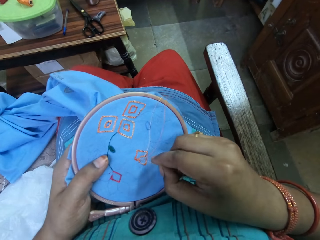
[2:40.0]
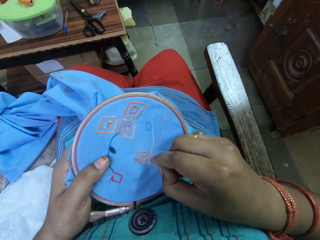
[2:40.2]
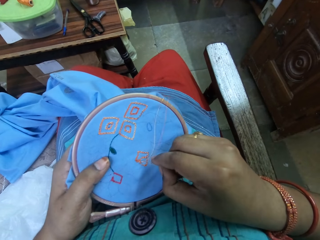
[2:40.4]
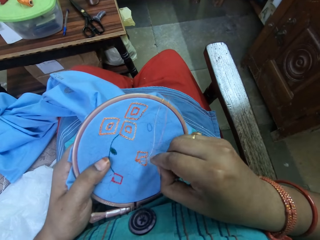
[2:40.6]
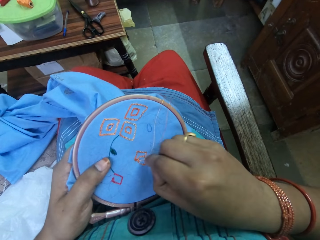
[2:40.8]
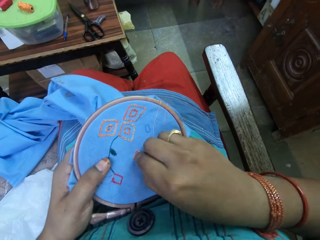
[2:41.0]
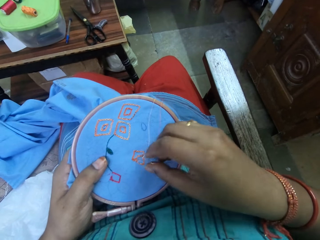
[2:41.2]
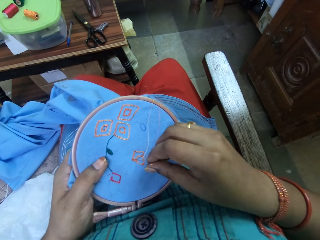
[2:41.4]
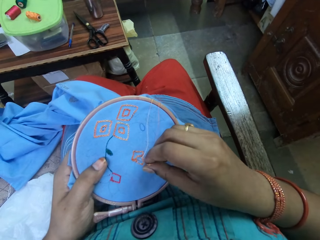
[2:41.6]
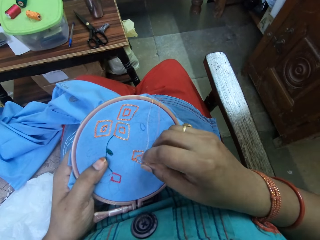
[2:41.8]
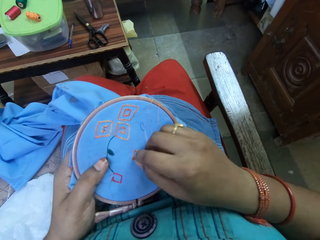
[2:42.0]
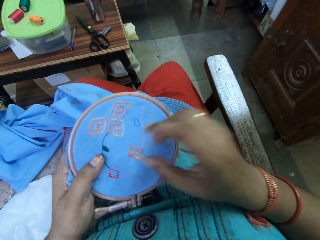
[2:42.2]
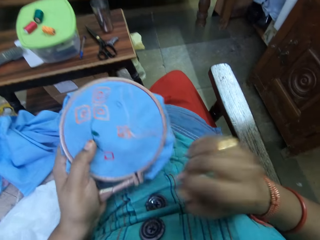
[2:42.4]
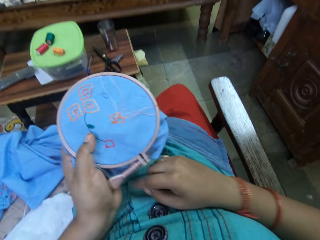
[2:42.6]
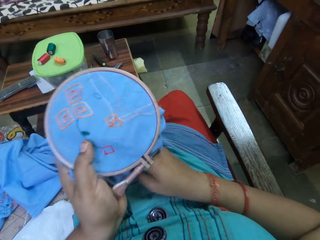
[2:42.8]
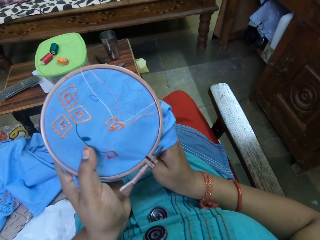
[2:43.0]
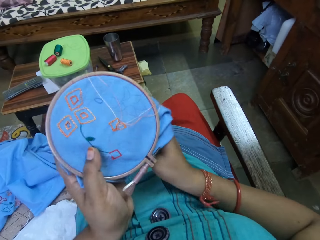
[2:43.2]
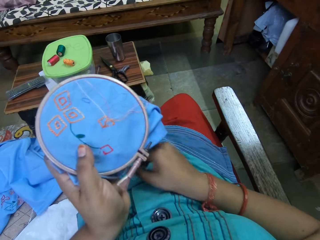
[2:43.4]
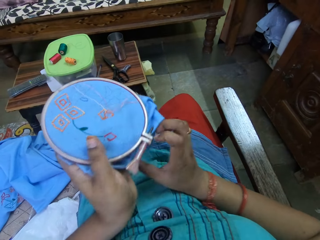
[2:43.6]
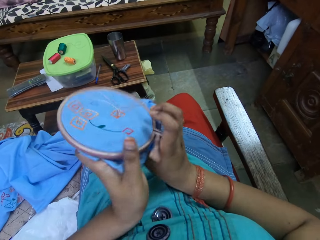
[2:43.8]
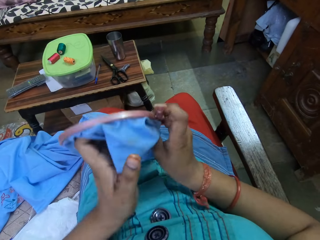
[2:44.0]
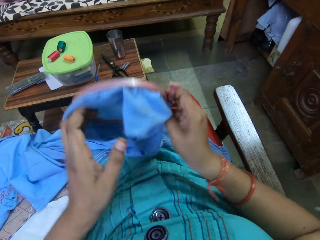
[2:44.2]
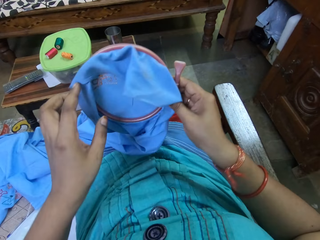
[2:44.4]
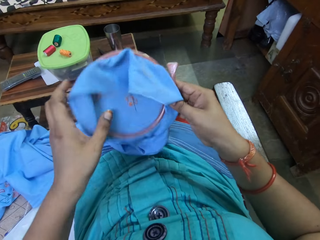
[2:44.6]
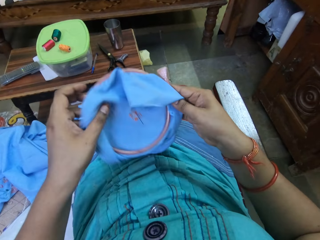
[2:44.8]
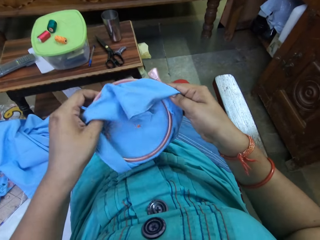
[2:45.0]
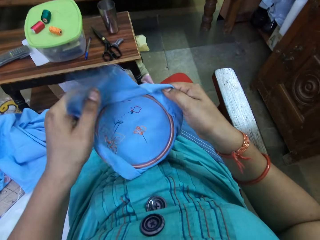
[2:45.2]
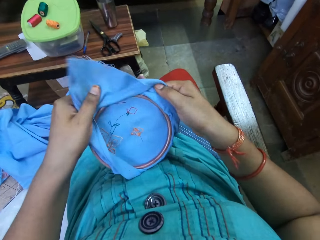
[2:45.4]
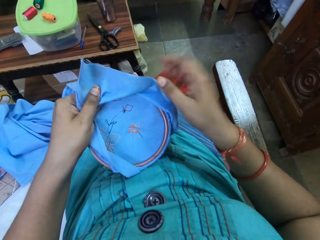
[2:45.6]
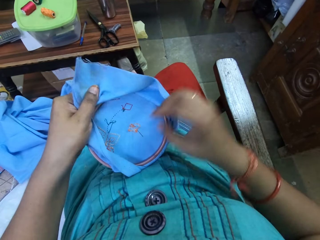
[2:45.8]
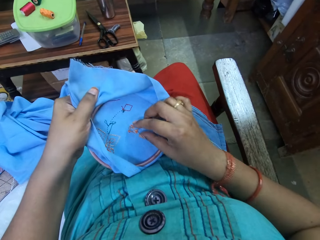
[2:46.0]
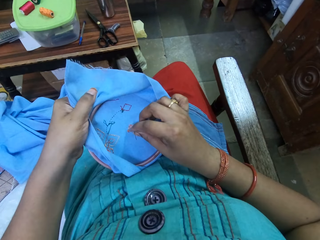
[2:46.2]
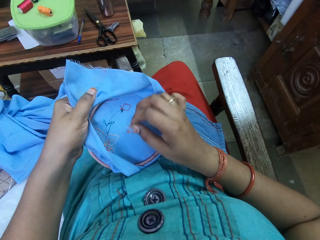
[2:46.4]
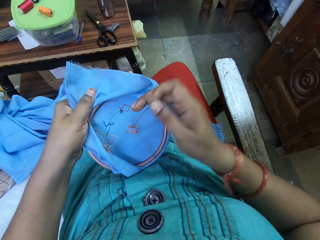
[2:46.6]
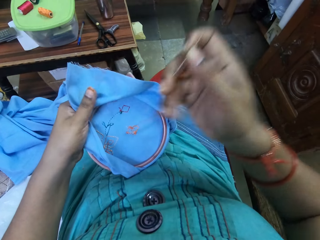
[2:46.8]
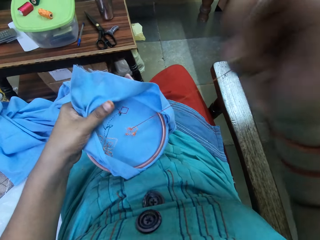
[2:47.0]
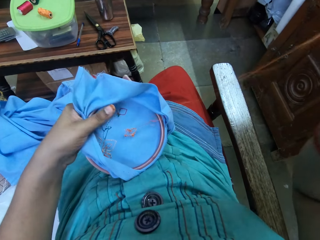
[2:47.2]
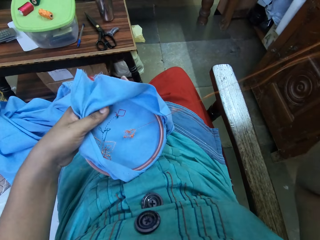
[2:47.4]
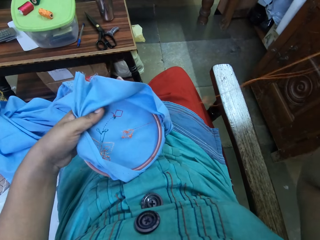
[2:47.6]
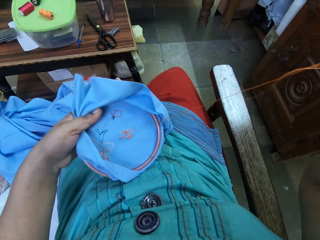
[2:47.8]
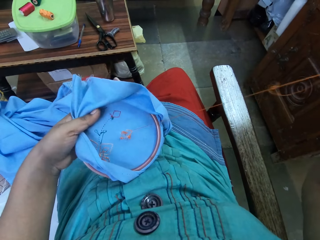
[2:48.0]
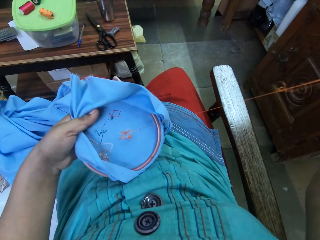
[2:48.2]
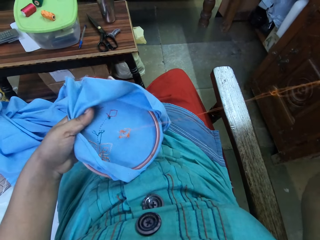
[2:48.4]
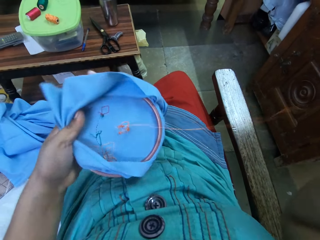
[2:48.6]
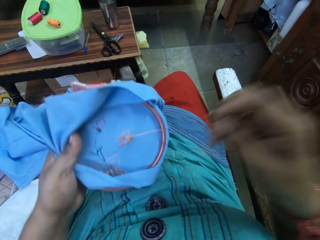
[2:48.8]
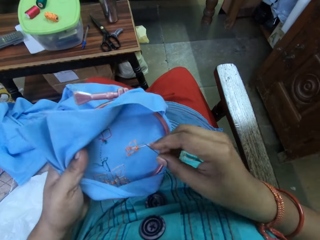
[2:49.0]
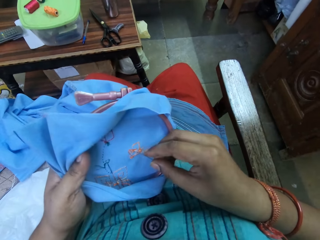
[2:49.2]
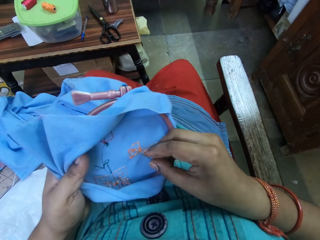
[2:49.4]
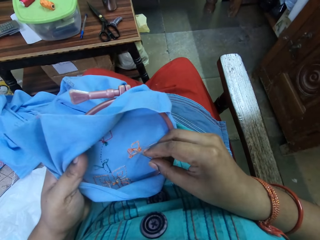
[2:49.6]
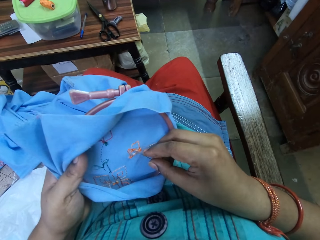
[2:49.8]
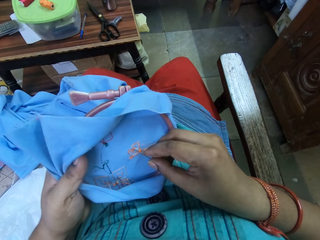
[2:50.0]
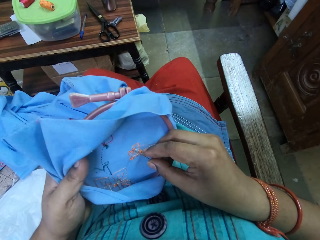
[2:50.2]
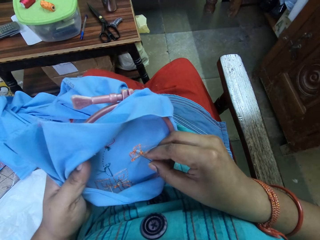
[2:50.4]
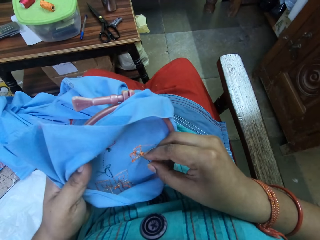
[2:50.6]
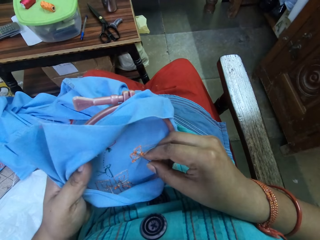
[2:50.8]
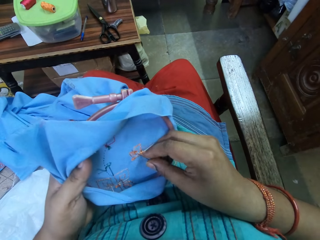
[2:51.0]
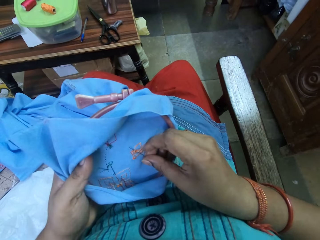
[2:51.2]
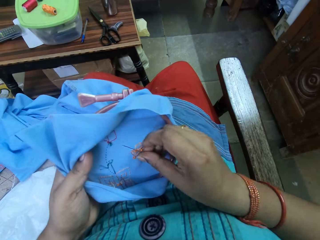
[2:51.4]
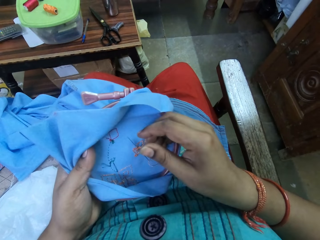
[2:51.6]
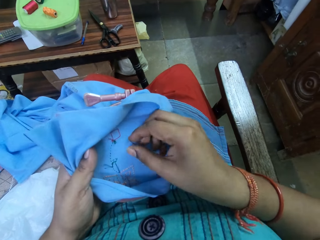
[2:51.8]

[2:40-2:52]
The camera wearer turns a cloth with her hands. She looks at the fabric. She sews the cloth with a needle.

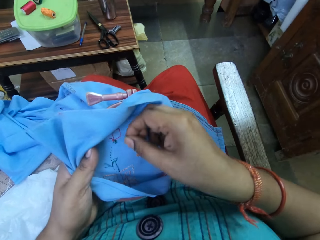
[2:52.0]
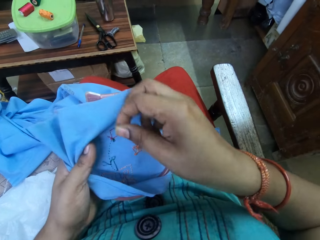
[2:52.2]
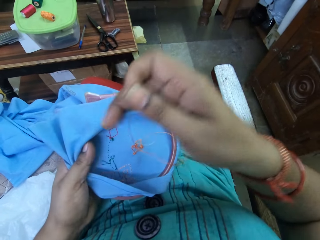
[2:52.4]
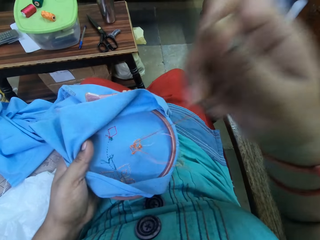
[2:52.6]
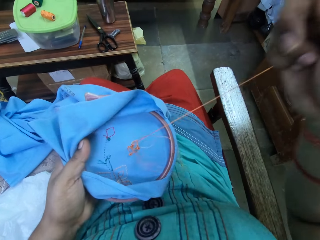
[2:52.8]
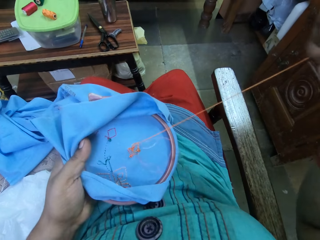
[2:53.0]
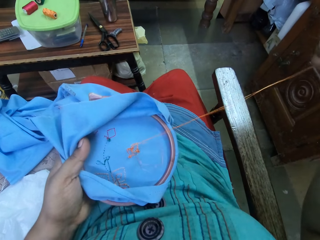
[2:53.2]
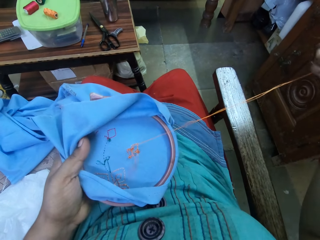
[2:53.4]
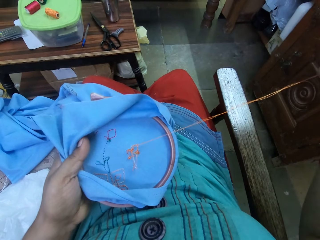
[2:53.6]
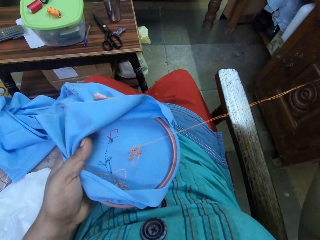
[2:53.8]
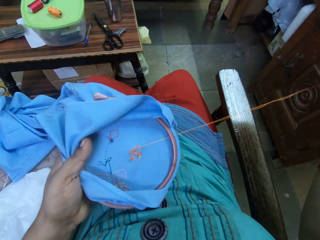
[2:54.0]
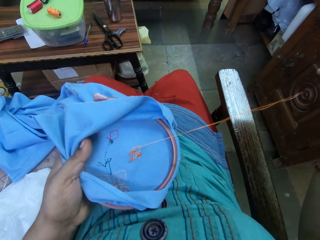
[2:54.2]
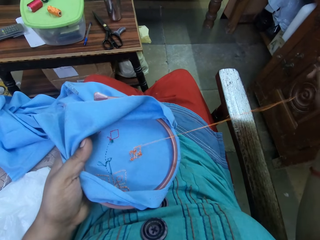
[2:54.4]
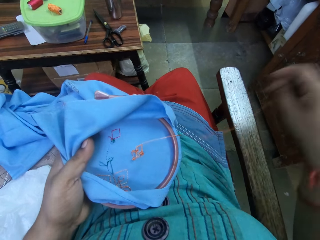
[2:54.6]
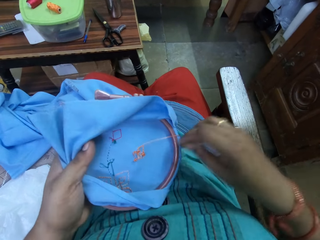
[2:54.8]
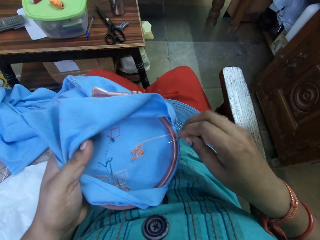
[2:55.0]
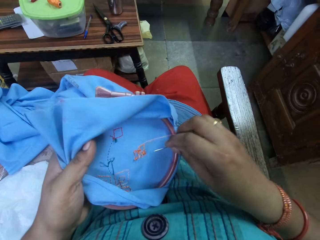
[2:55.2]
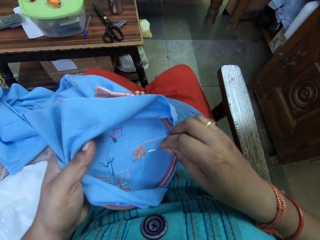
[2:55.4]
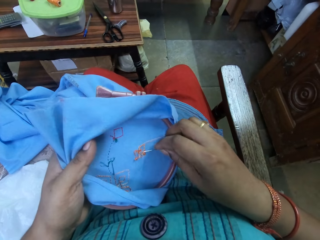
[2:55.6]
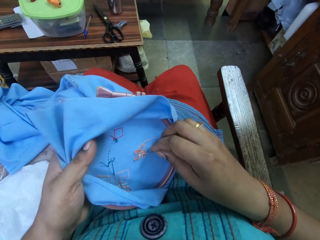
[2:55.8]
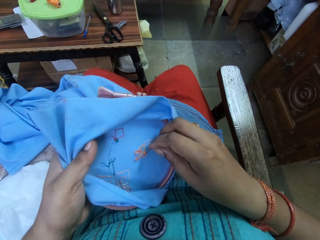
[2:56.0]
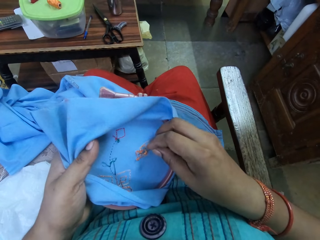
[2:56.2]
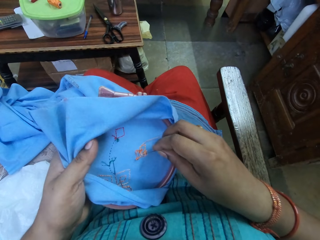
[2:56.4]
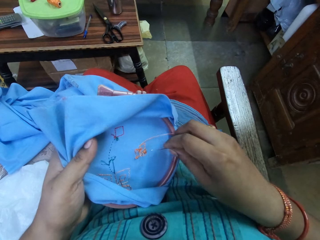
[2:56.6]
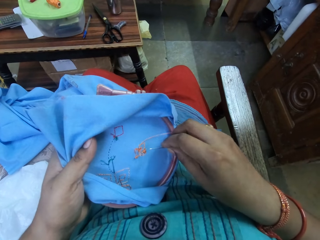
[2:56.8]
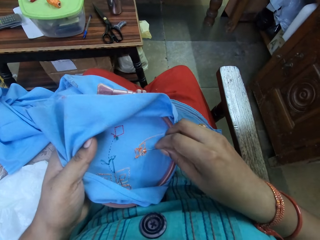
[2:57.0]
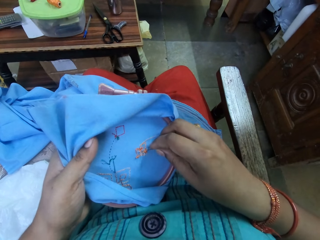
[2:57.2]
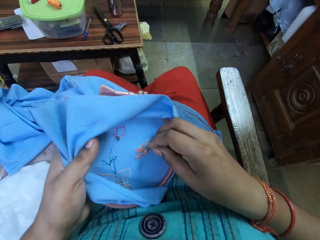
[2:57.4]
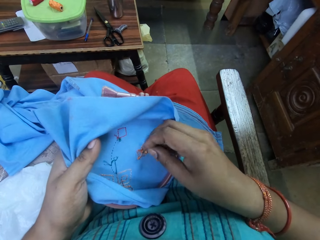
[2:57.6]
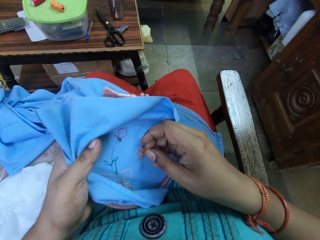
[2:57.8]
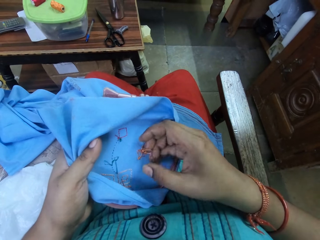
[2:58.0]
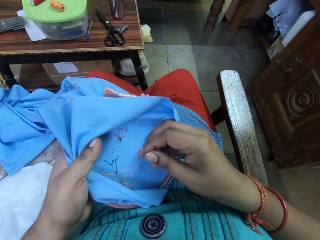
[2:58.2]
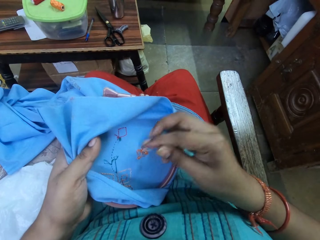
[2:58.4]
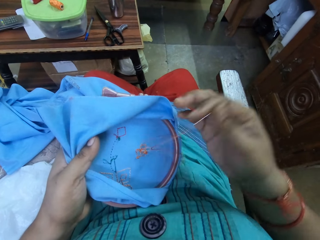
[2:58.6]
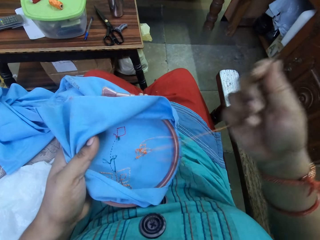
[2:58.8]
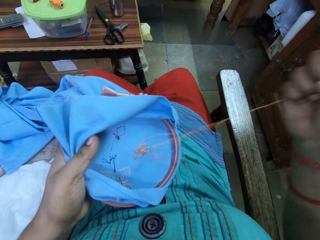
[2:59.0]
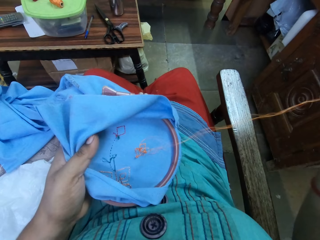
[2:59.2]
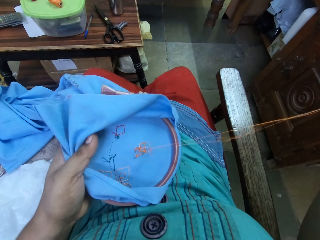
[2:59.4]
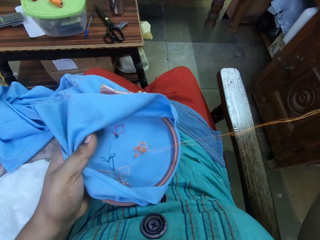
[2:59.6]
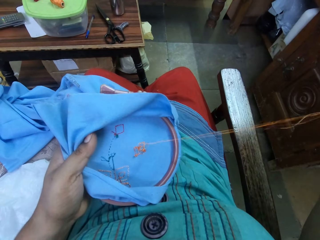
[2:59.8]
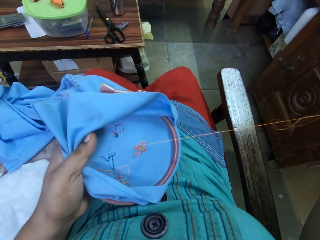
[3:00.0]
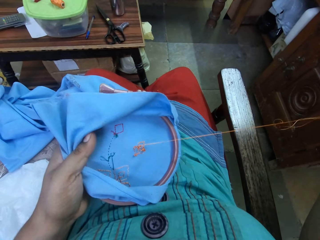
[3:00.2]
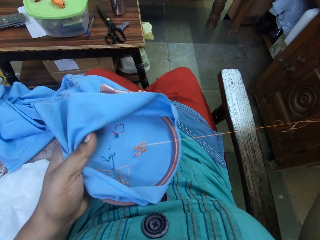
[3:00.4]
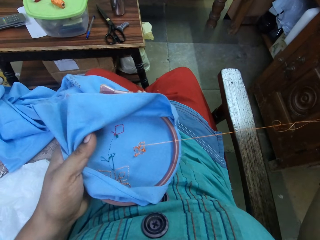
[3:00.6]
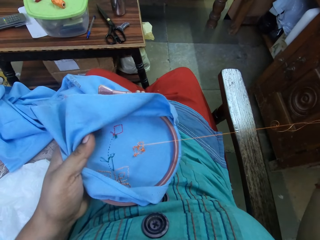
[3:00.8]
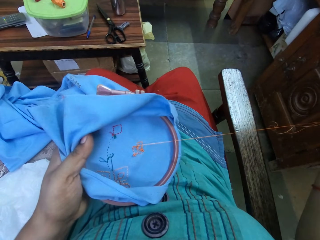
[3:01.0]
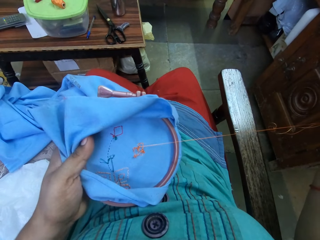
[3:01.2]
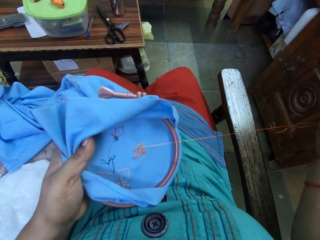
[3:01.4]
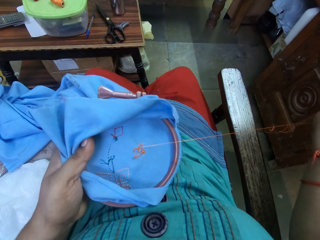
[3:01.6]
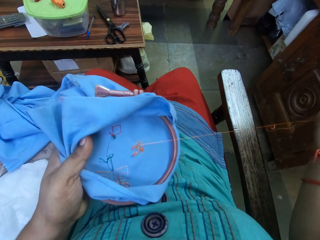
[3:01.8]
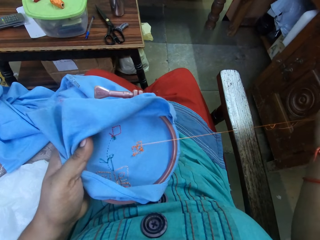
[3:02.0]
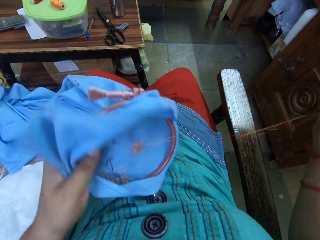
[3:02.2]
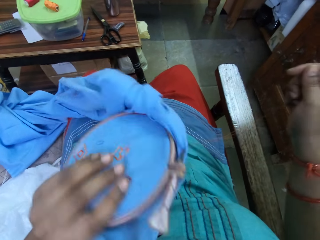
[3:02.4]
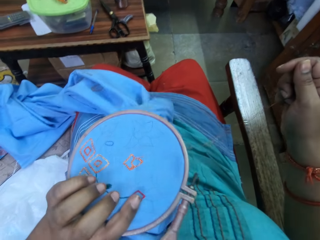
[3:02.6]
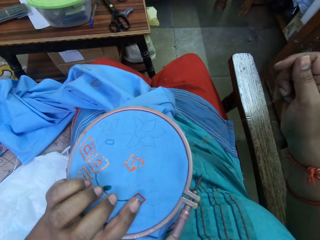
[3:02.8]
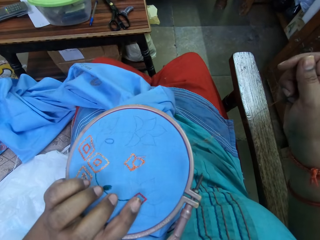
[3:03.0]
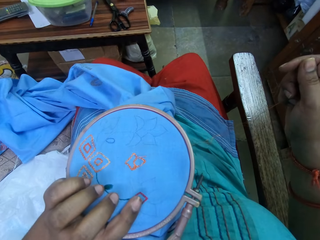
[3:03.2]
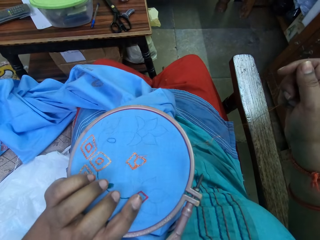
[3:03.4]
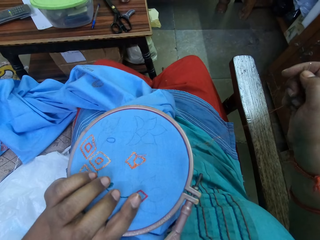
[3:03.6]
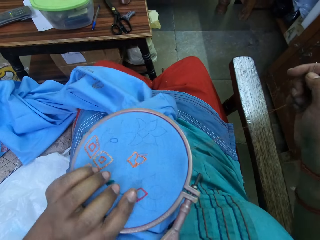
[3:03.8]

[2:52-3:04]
The camera wearer turns a cloth with her hand. She looks at the cloth.
